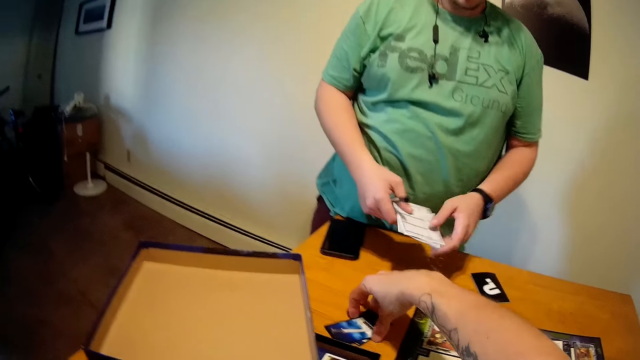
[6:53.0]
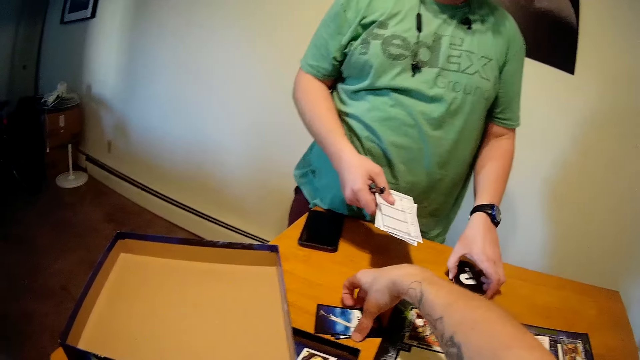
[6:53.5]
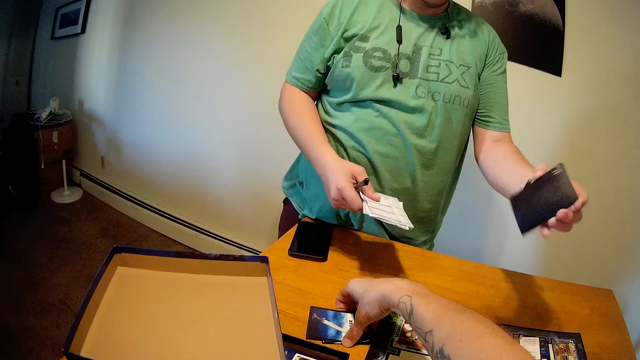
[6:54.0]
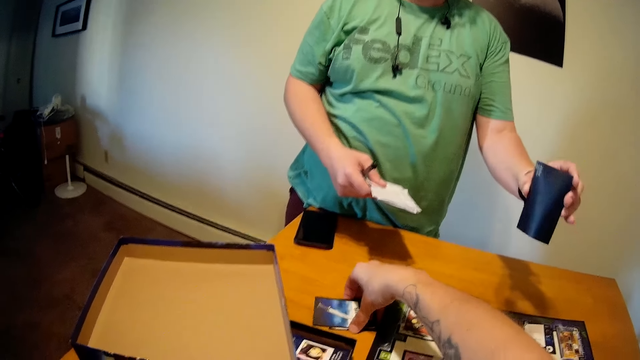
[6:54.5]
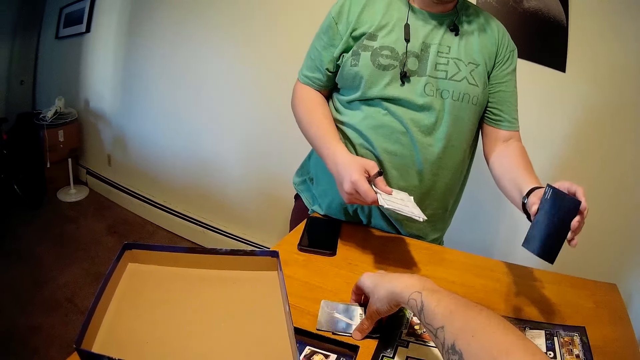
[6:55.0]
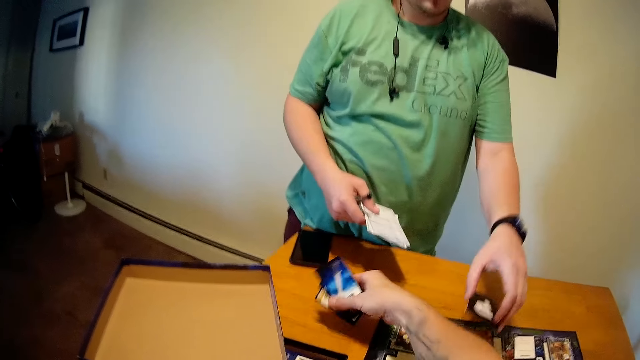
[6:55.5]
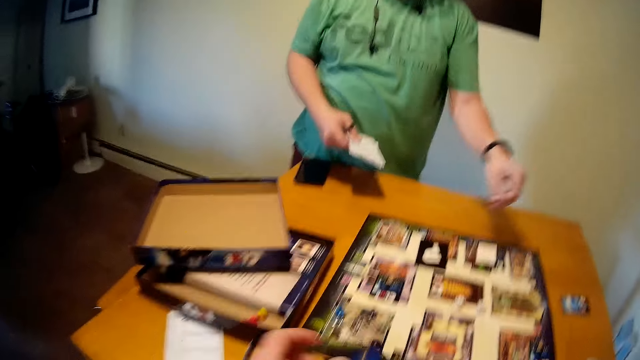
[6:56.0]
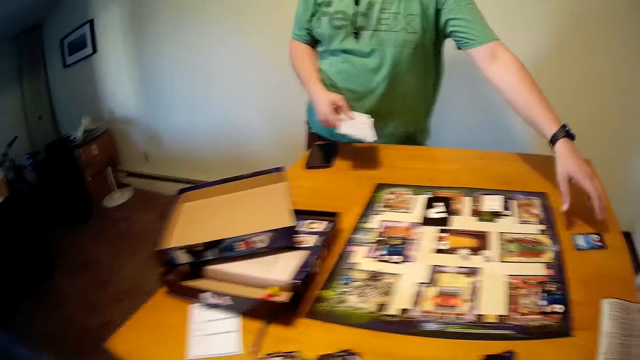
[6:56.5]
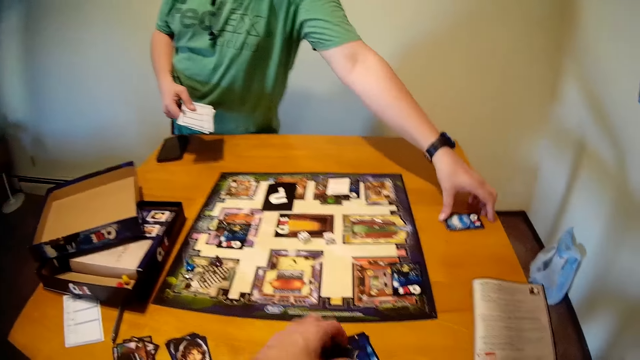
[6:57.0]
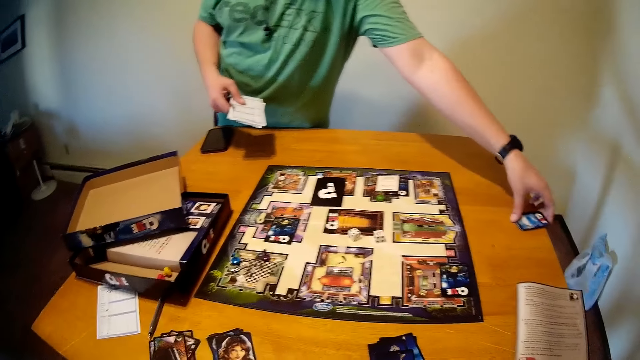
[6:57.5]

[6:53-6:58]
A person picks a card from the table. The person holds the card. The person drops the card on the table. The person picks the card from the table.

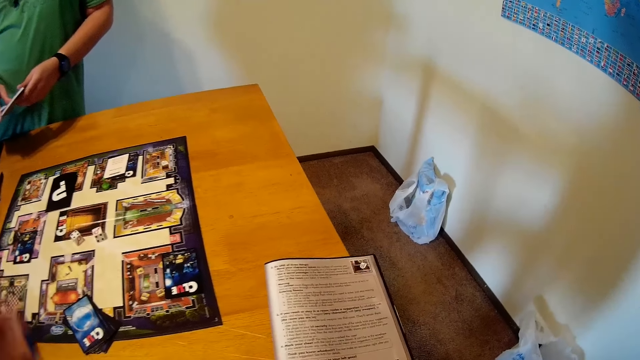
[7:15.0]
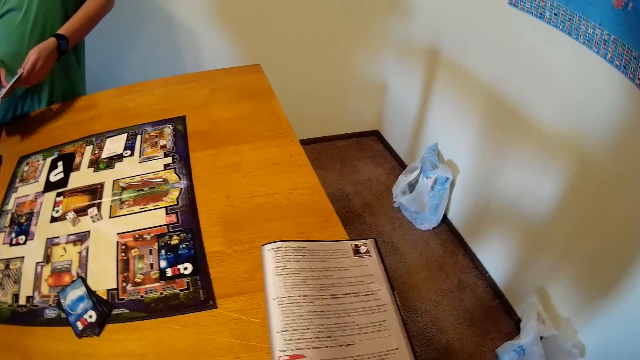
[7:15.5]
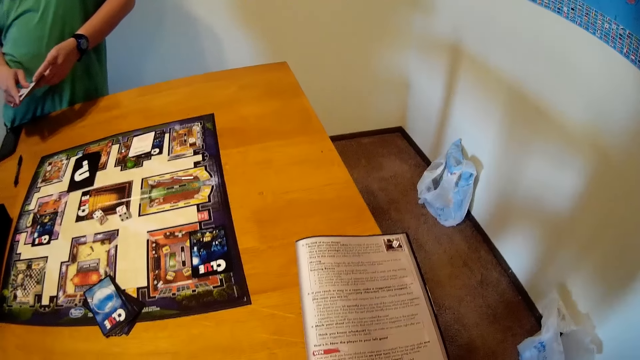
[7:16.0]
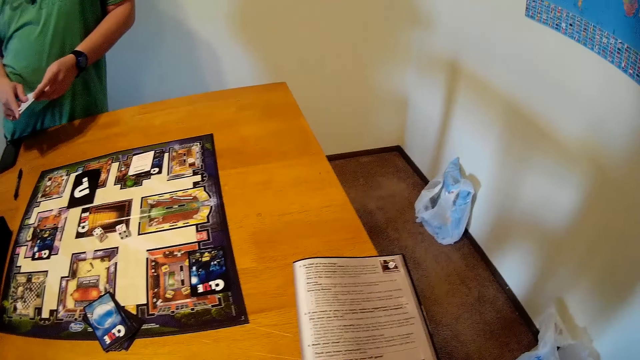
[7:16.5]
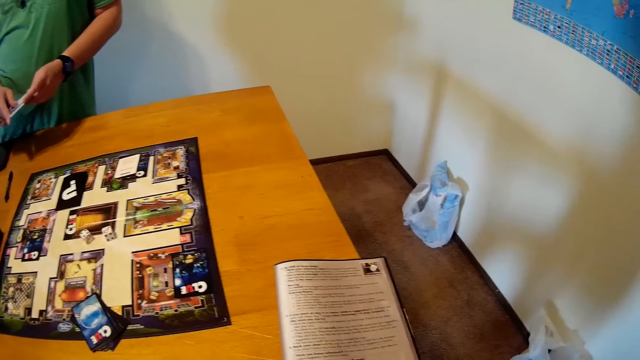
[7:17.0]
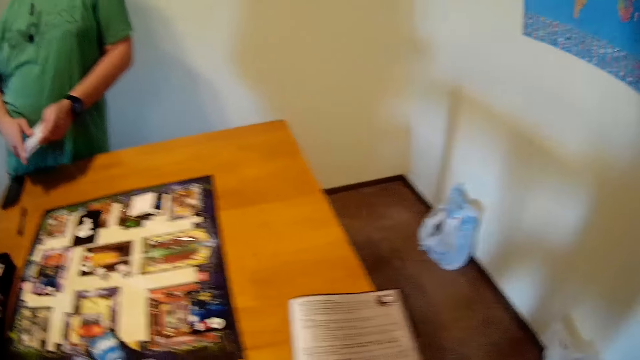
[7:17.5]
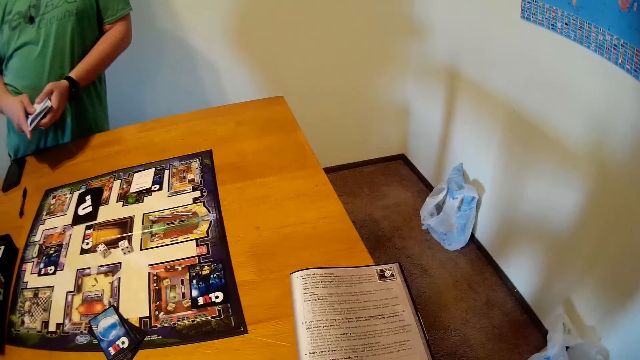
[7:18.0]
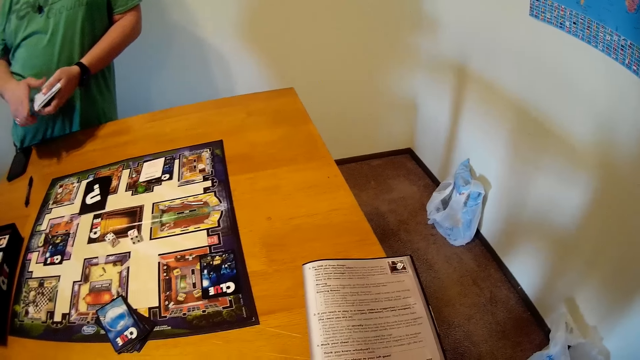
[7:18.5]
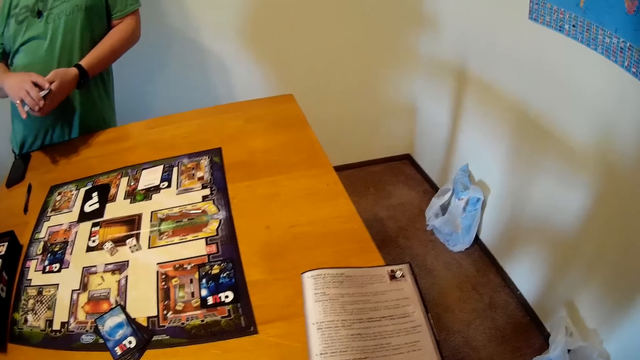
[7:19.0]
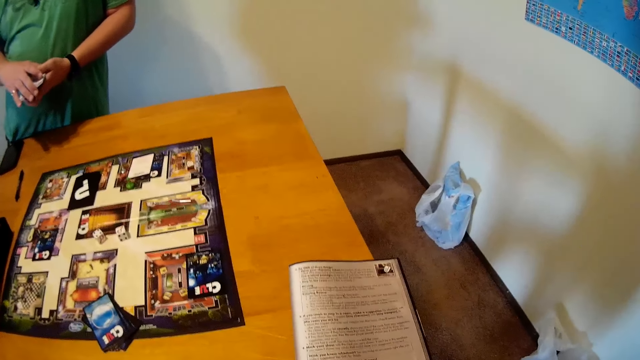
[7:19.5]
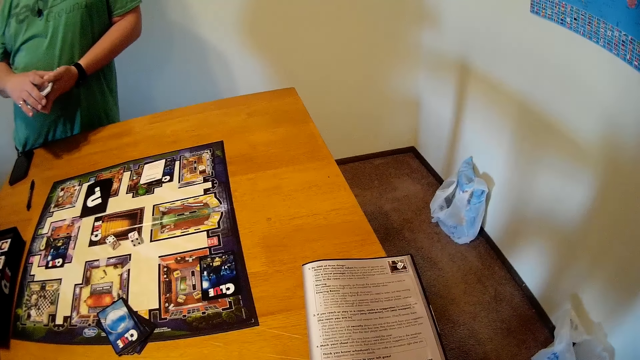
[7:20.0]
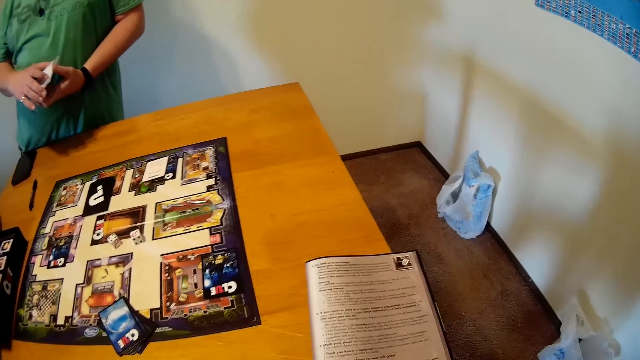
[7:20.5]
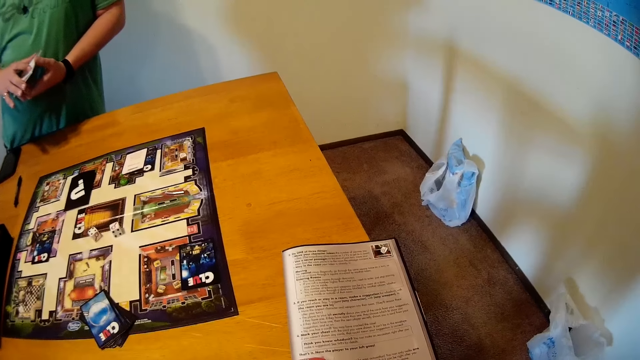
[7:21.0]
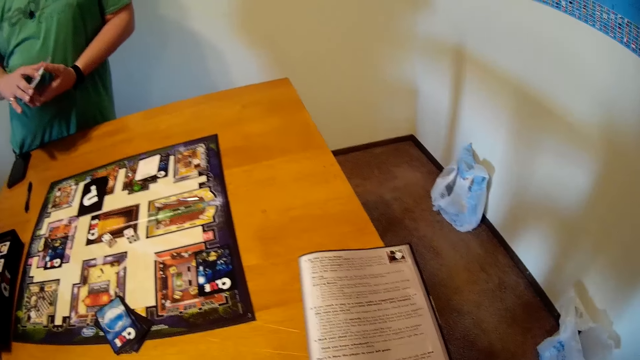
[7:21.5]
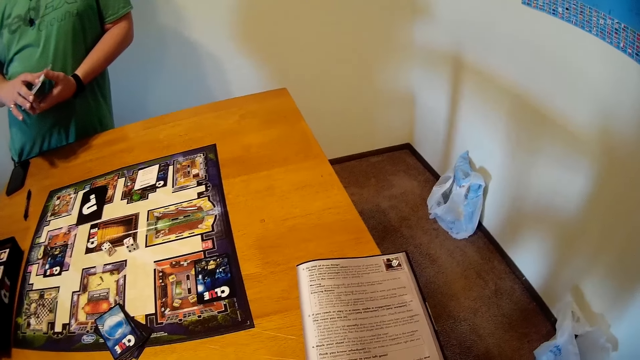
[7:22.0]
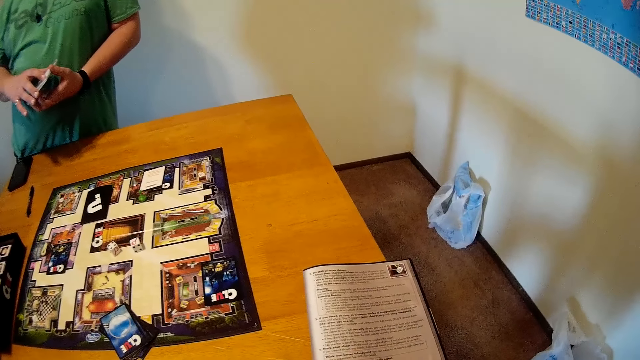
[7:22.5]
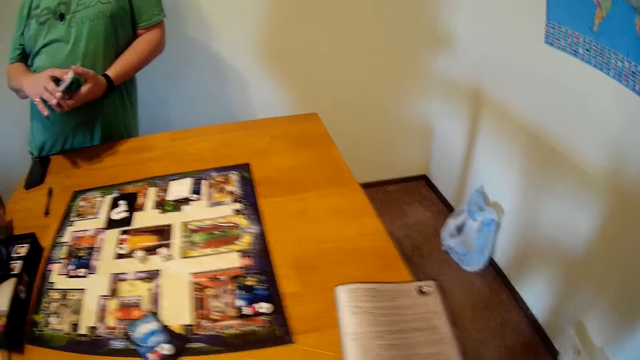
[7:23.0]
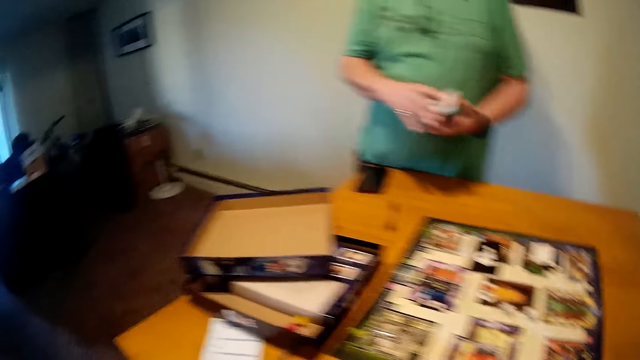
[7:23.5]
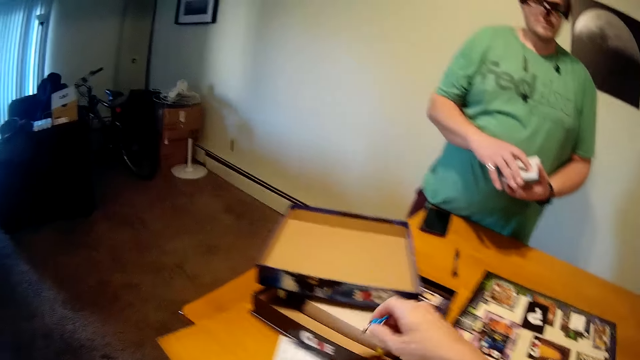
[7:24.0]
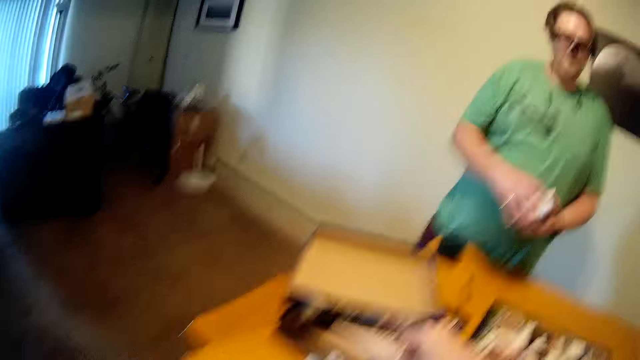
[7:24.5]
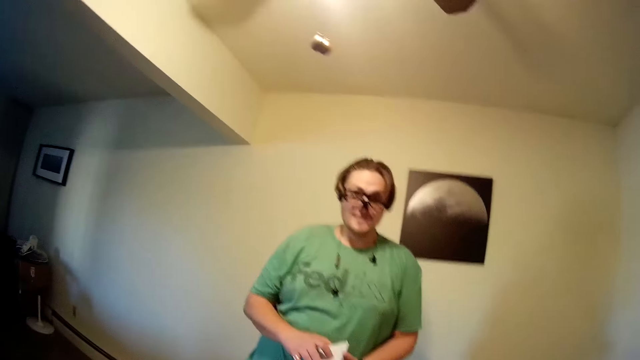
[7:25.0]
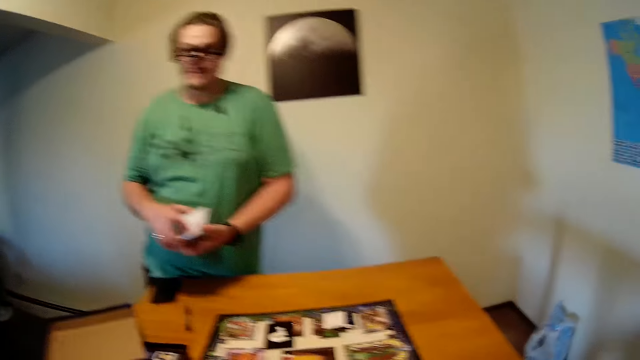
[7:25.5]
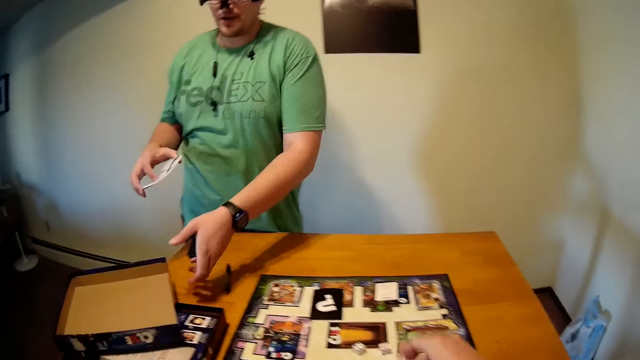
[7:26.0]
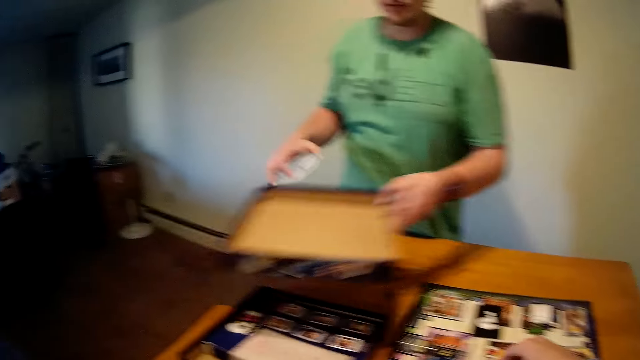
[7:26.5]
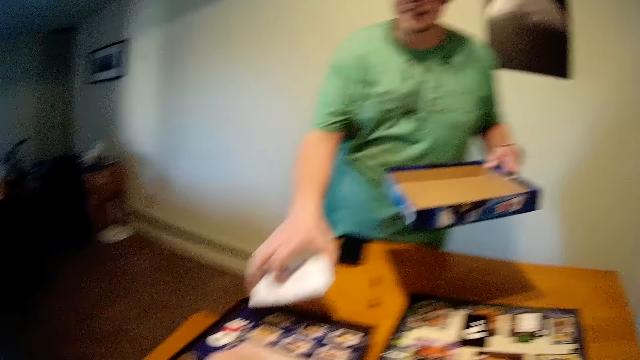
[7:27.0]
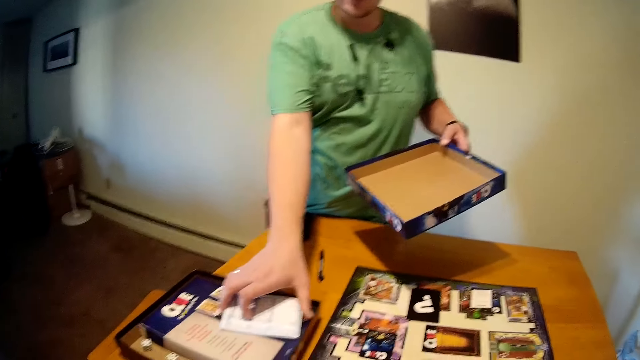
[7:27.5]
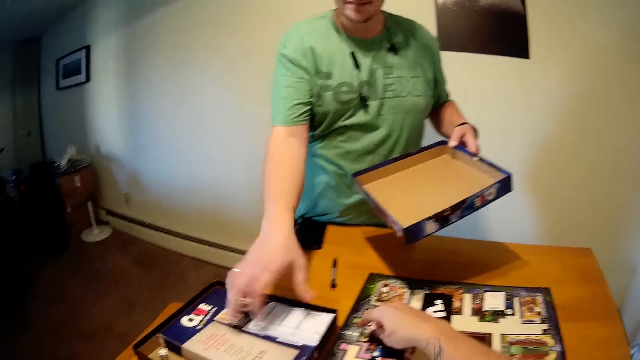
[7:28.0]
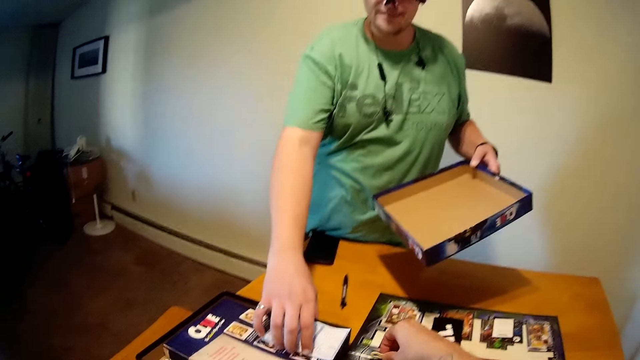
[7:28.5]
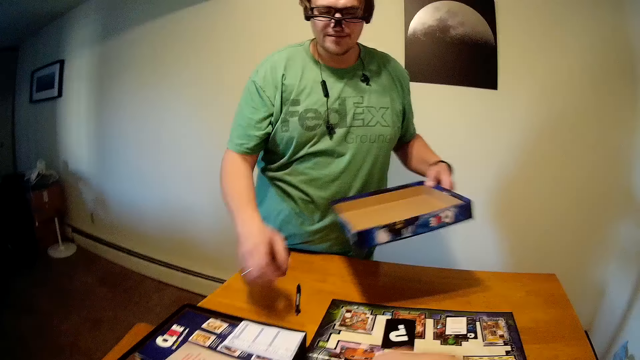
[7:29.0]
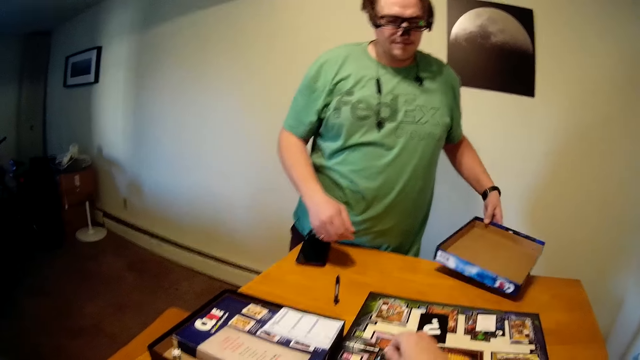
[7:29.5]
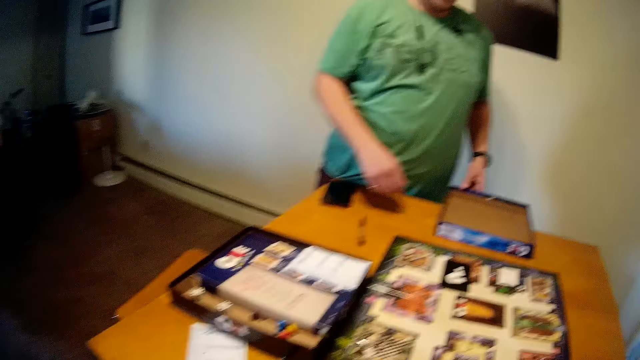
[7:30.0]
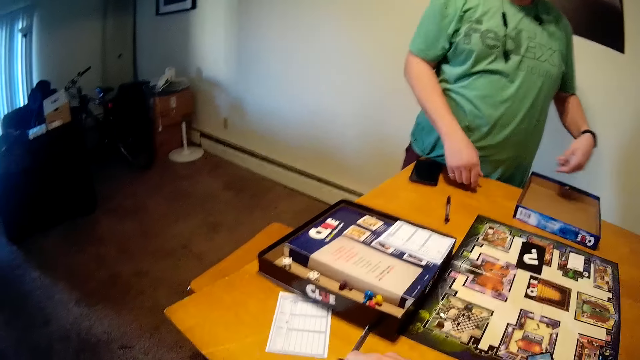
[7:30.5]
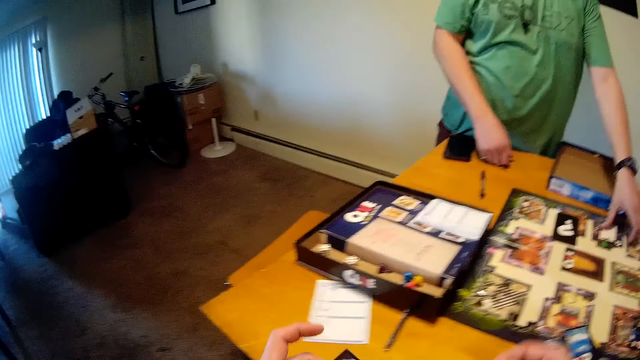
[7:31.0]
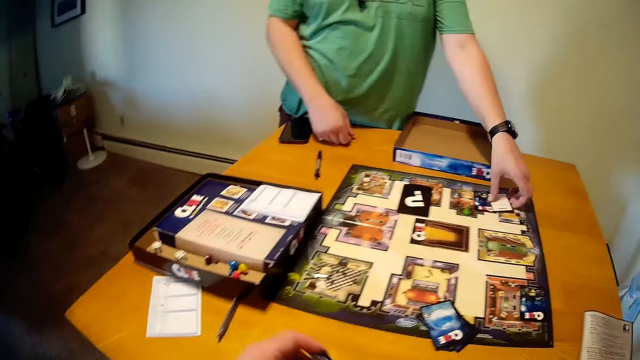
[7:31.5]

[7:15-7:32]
A person plays cards on the table. The camera wearer reads the book. They shuffle the cards with both hands. They hold a dice beside the box. The person picks the box from the table. The camera wearer moves the box lid on the table. The person puts papers on the table. The camera wearer puts the cards in the box. They move the box lid on the table. The person puts the box on the table.
